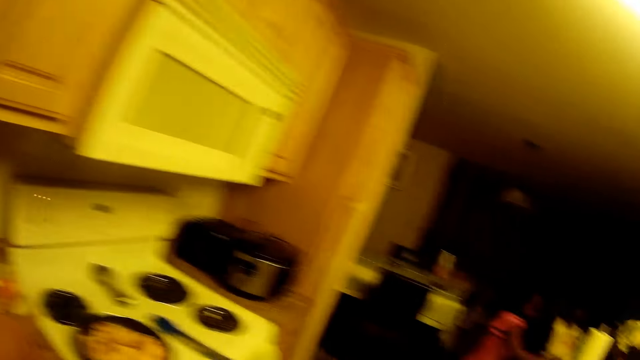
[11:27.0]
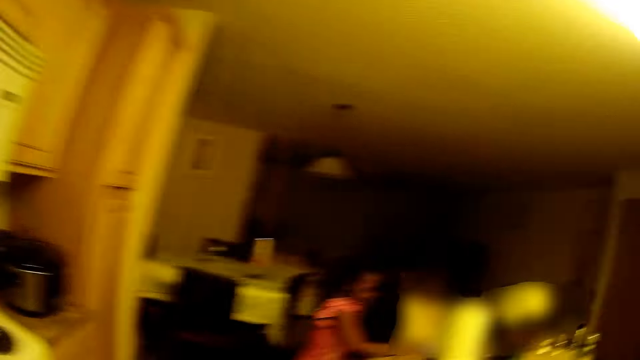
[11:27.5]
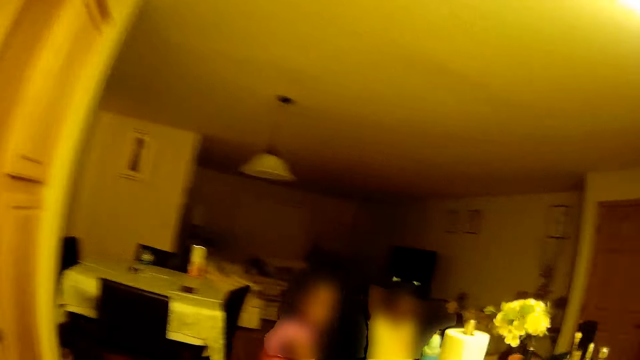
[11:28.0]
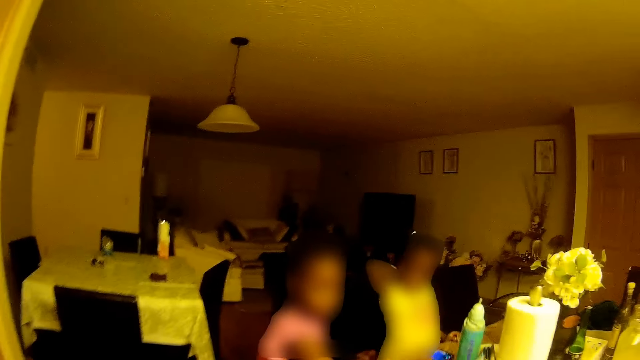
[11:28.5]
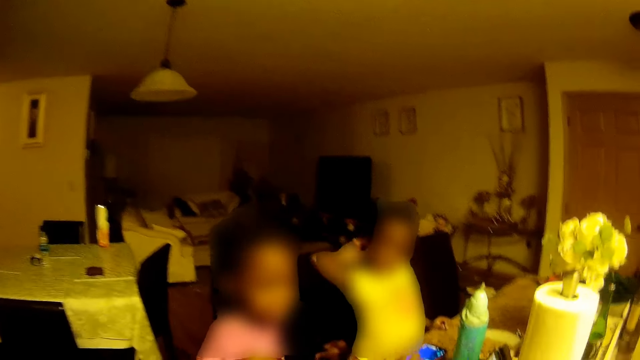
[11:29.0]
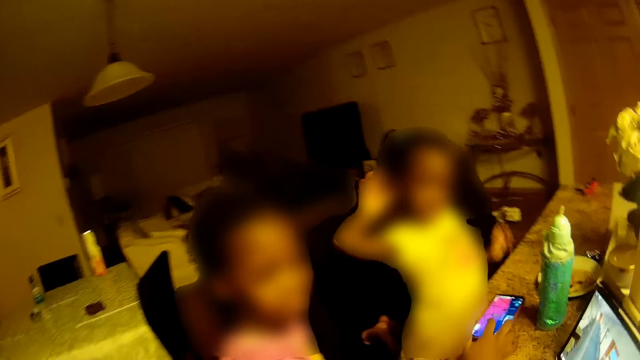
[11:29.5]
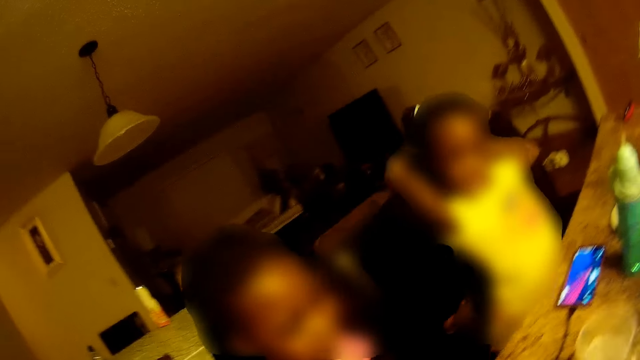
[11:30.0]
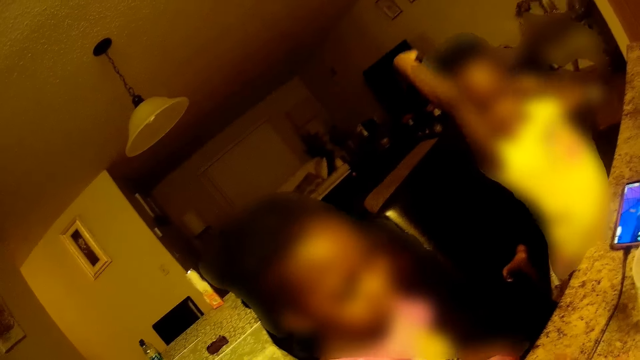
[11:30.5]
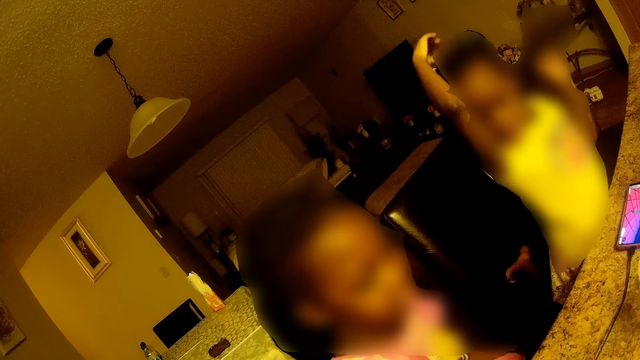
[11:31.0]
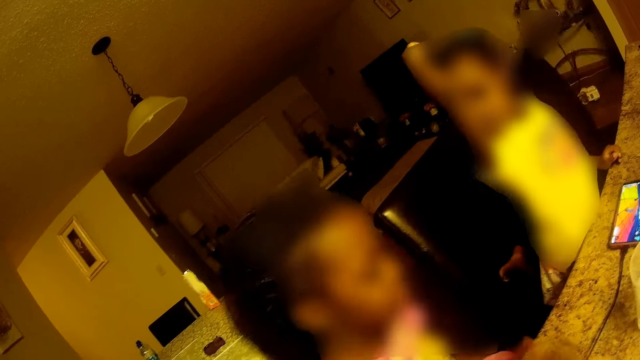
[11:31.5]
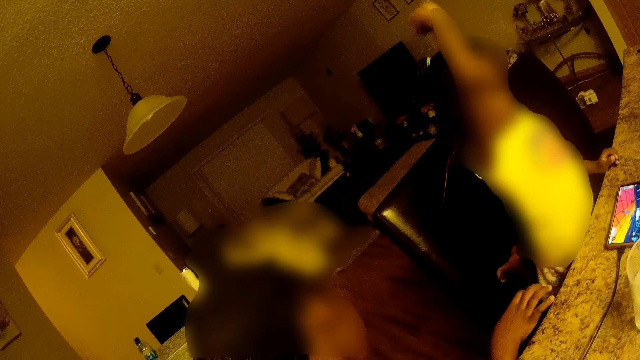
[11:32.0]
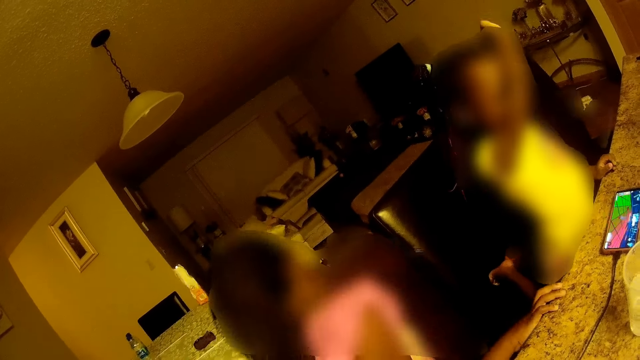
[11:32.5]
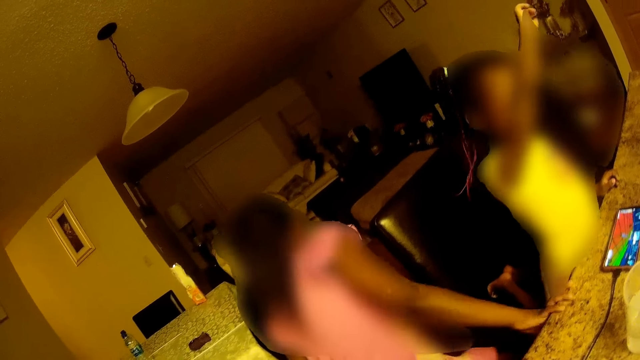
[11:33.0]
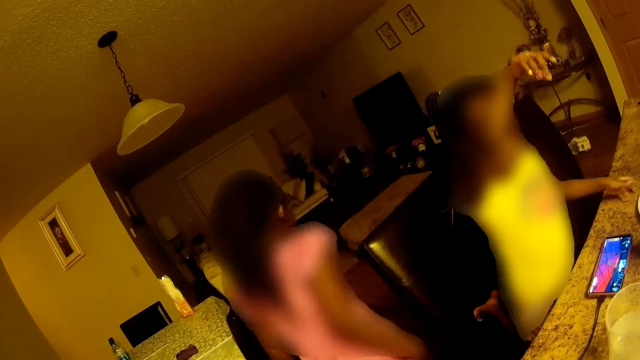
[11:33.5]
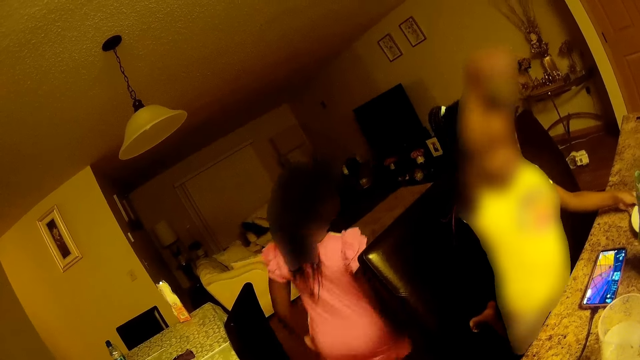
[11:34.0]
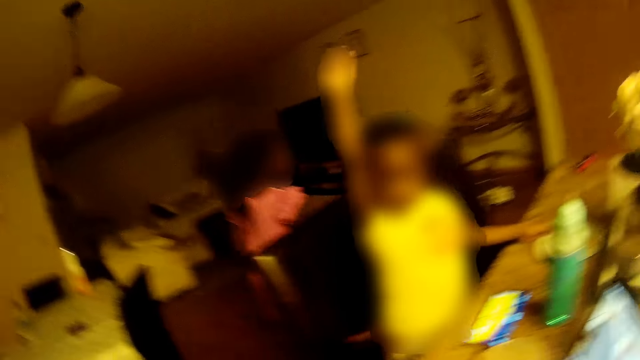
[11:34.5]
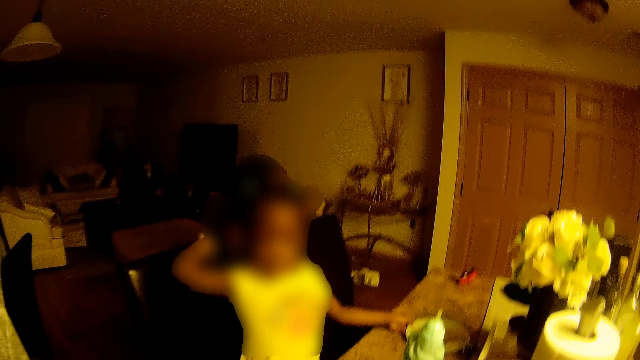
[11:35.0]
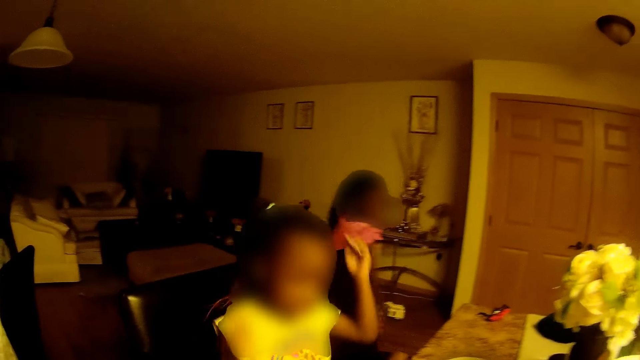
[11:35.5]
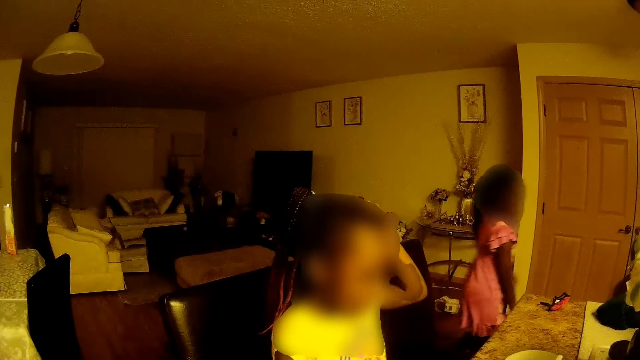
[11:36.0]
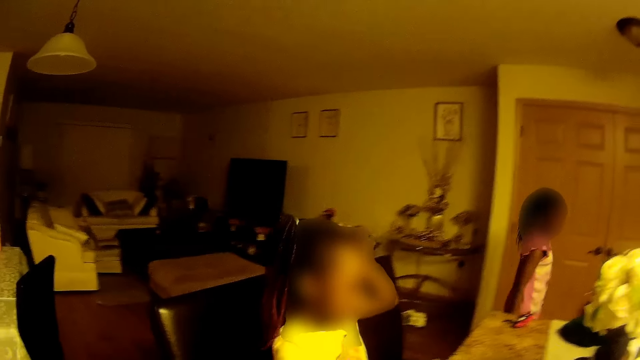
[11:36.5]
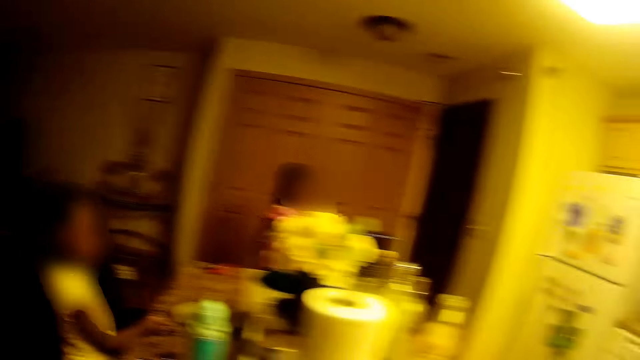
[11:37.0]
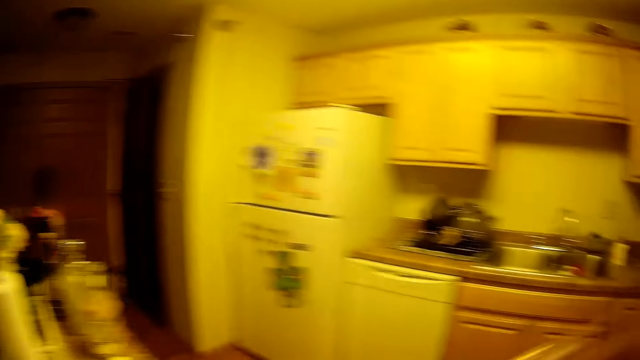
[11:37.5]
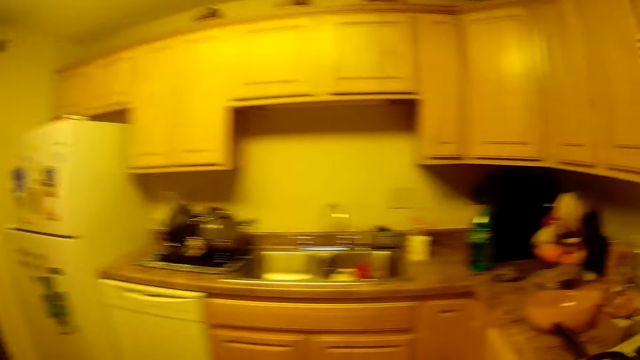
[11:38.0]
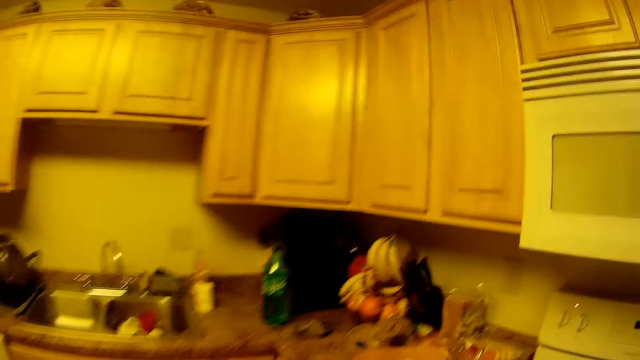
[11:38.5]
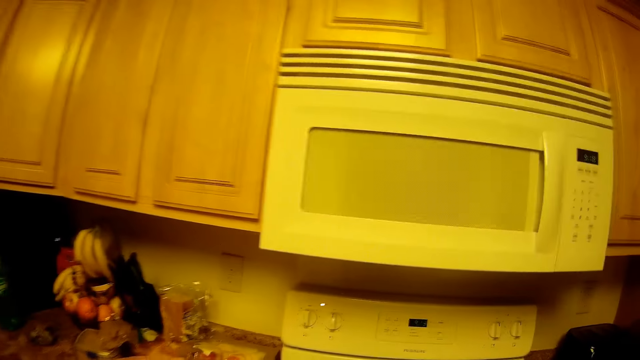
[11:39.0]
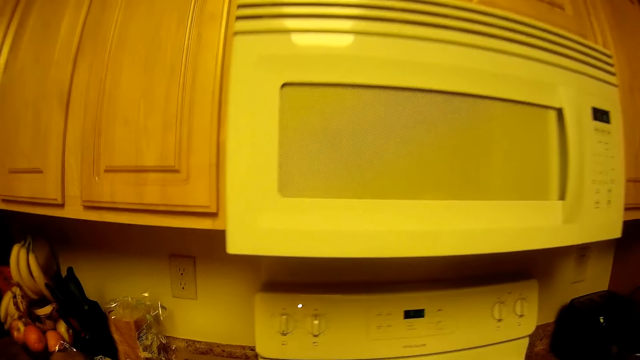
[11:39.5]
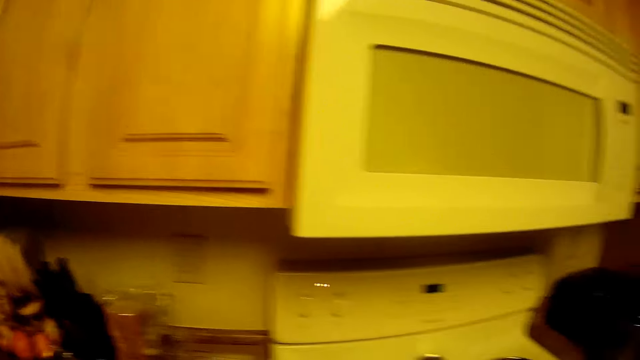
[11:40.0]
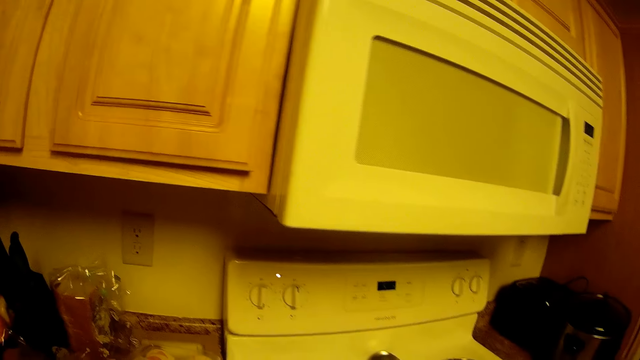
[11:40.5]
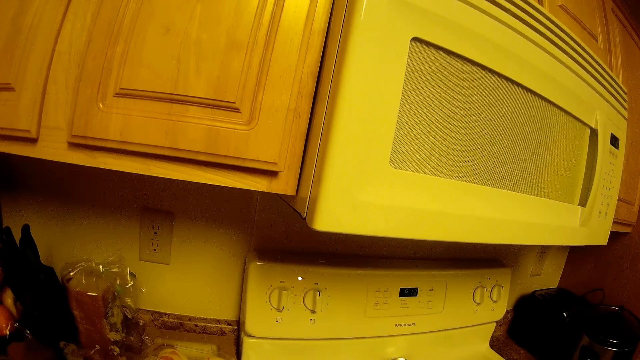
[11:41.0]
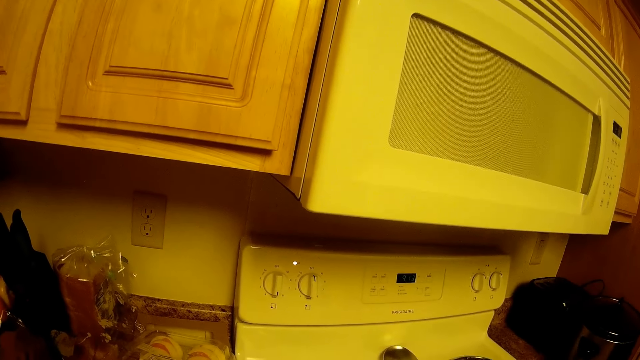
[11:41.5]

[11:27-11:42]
The camera wearer interacts with the girl. Another girl rubs her face with her right hand, holds the shelf with her left hand, moves a plate on the table with her left hand, and scratches her head with her left hand. The camera wearer moves her hand. She adjusts her camera with her right hand. She fries the flesh in the fry pan with the spatula.

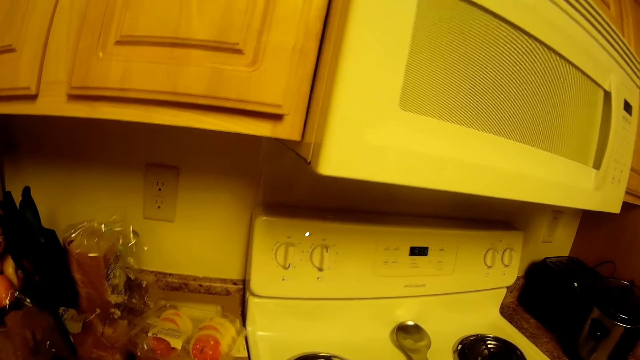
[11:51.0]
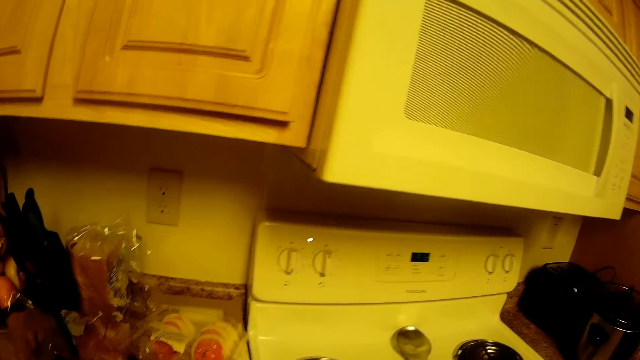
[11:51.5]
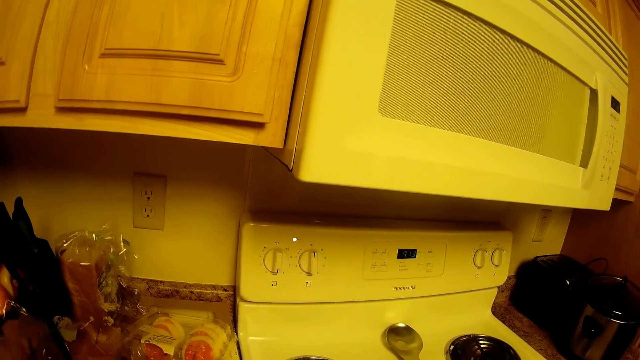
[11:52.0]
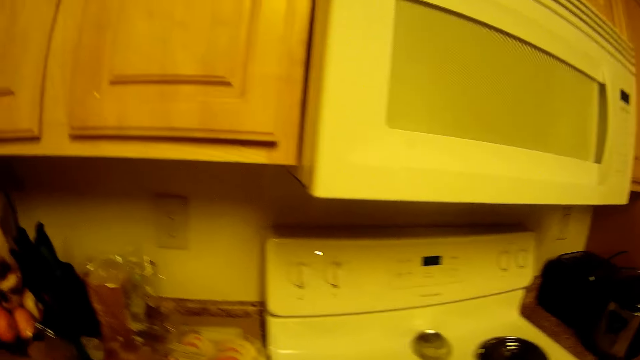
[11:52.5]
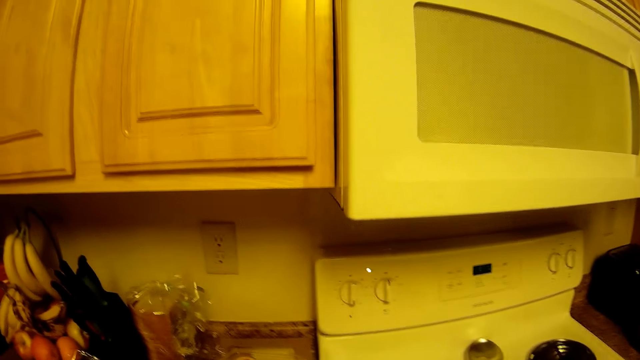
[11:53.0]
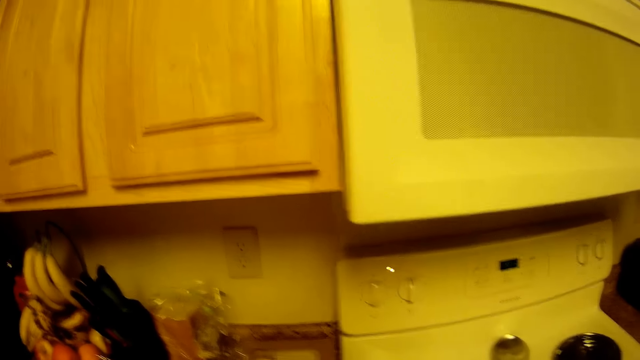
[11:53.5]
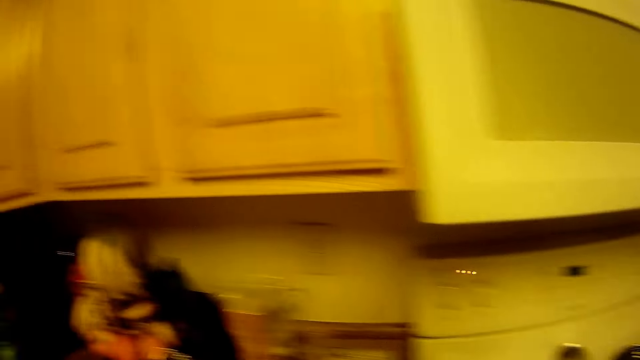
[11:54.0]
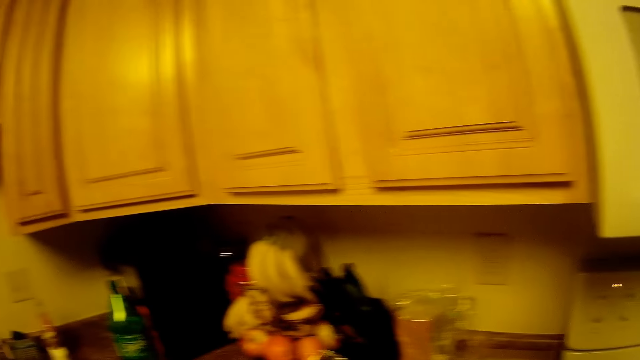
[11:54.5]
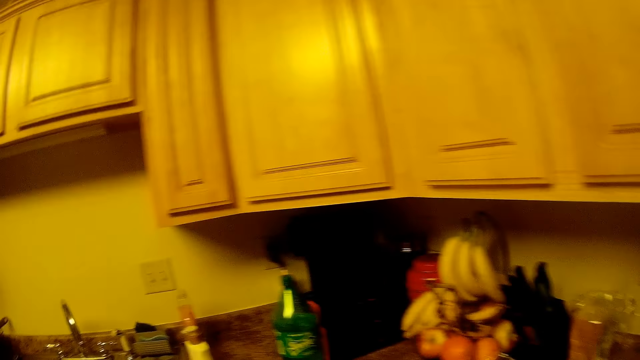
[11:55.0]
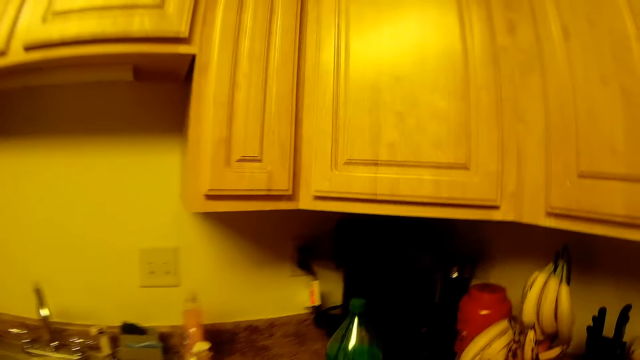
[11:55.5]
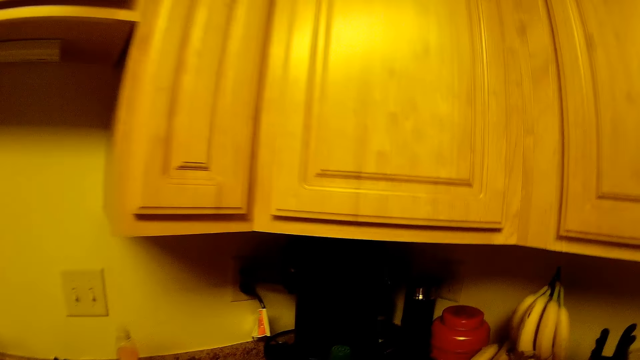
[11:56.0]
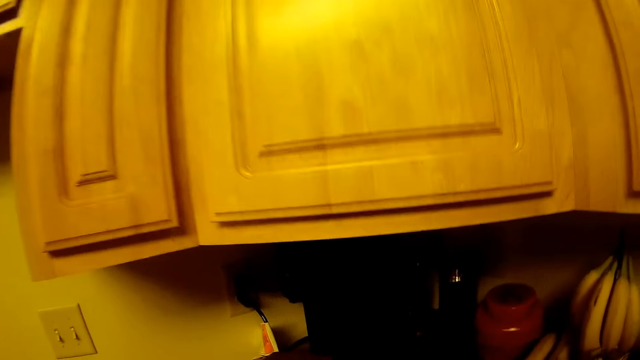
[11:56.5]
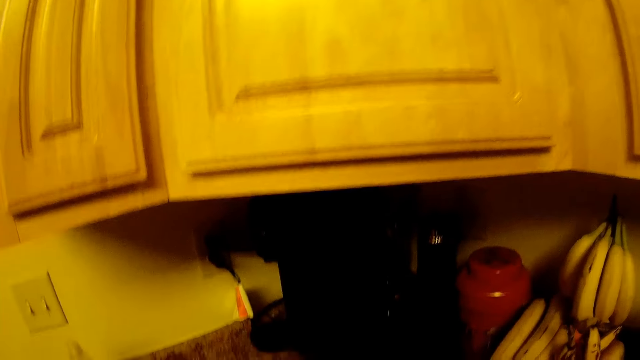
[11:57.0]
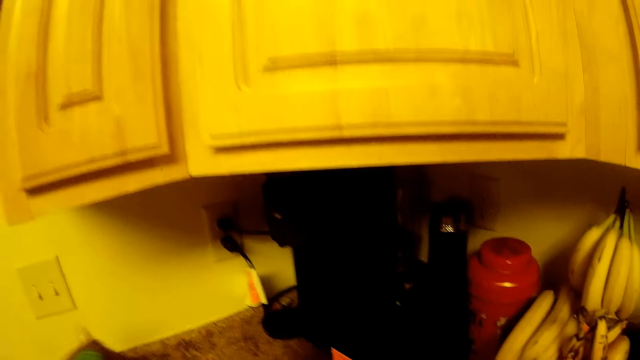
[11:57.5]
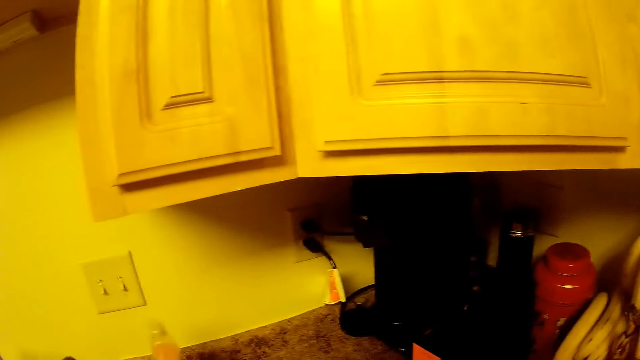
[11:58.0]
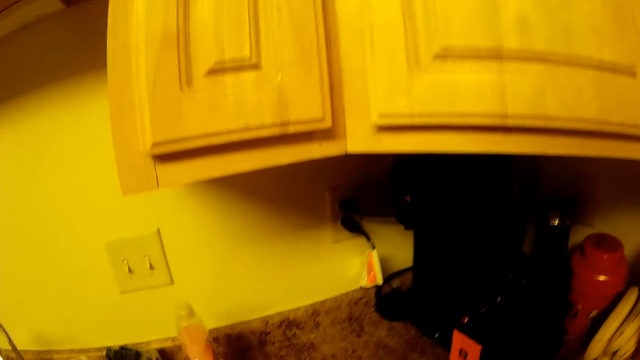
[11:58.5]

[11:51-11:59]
The camera wearer picks up the bottle of soda.
